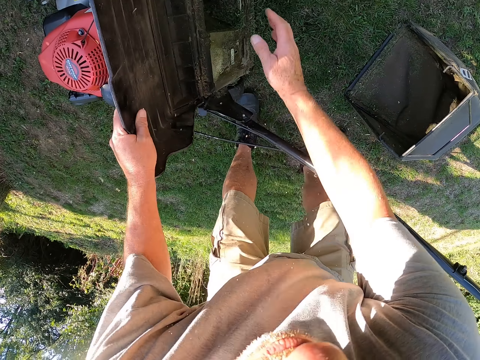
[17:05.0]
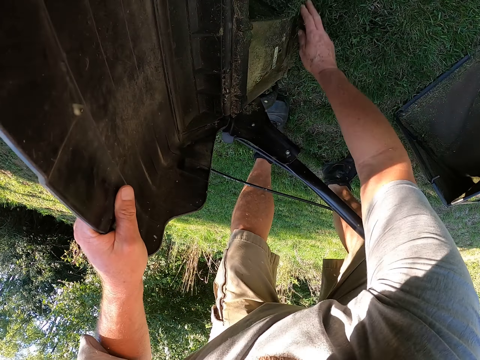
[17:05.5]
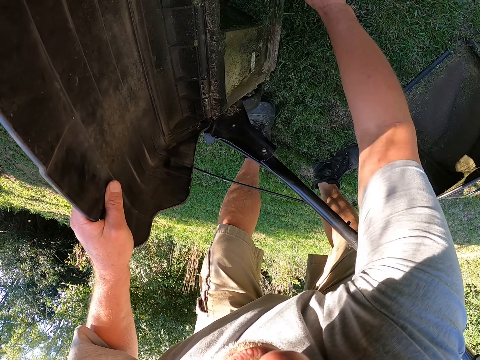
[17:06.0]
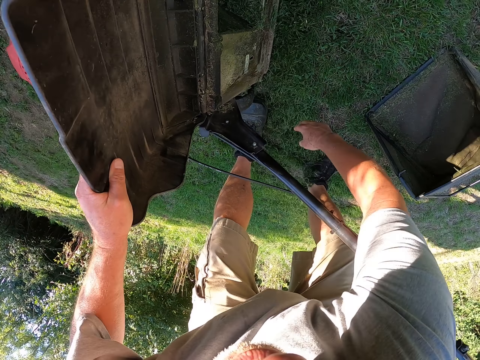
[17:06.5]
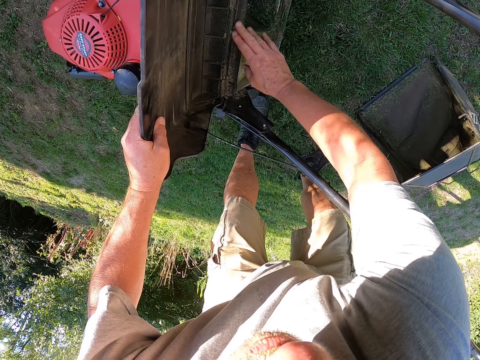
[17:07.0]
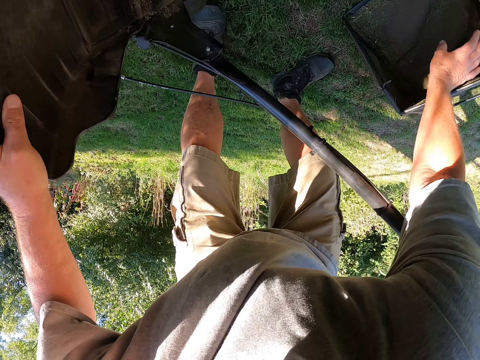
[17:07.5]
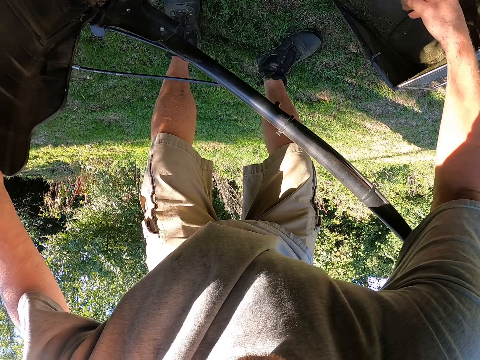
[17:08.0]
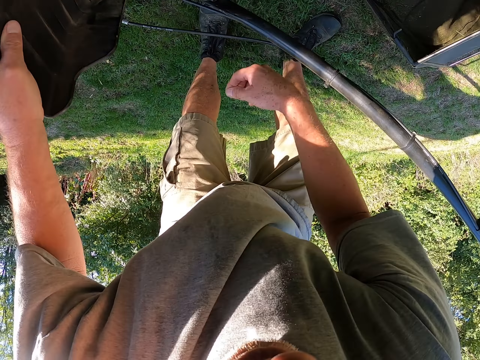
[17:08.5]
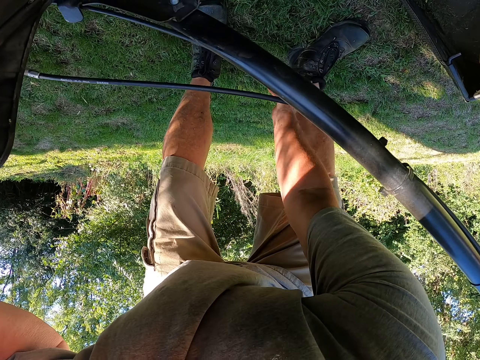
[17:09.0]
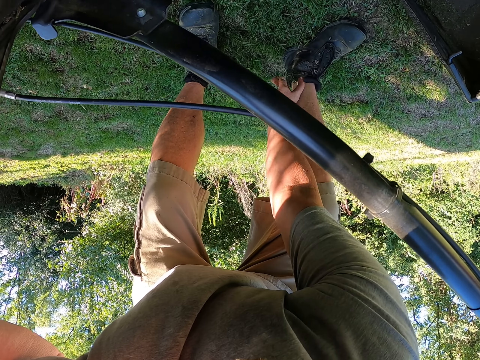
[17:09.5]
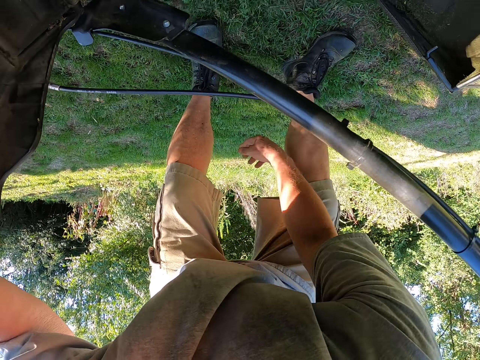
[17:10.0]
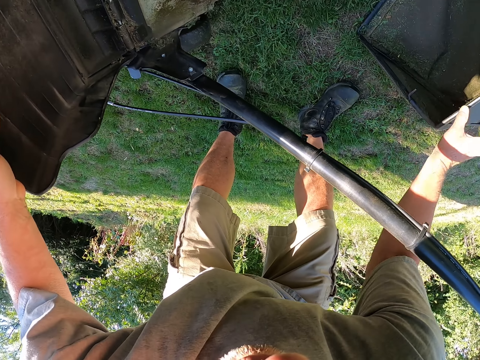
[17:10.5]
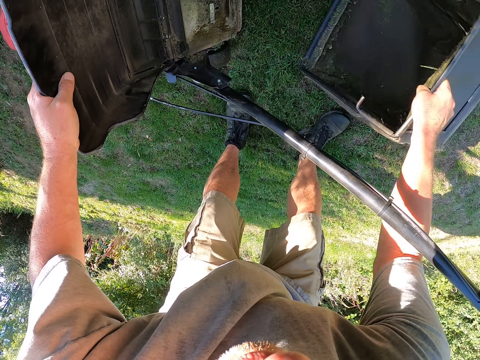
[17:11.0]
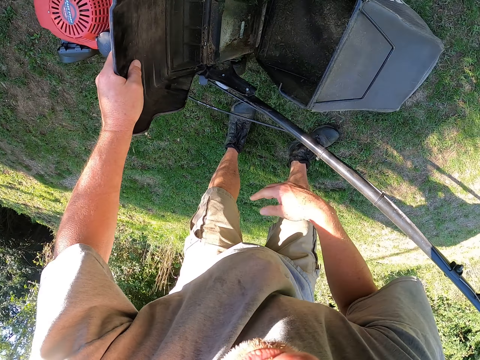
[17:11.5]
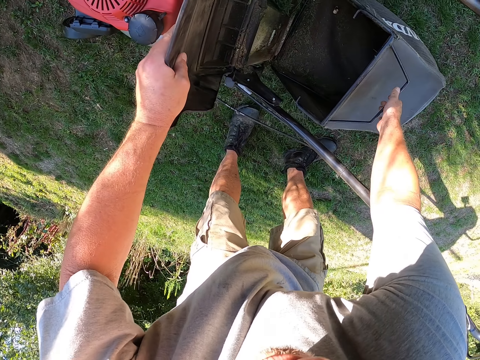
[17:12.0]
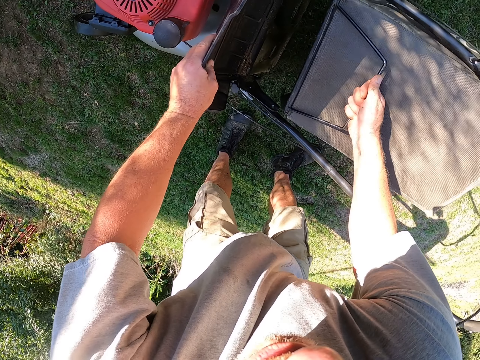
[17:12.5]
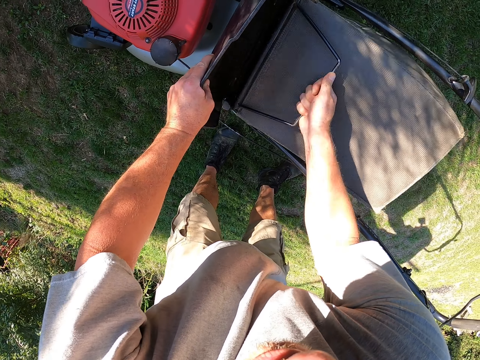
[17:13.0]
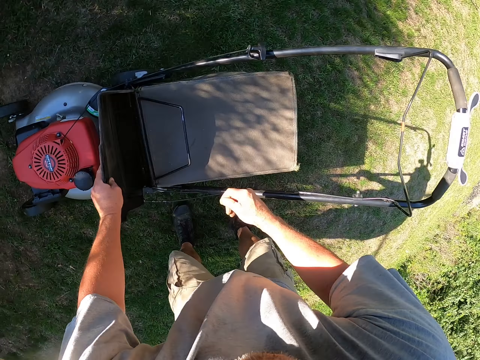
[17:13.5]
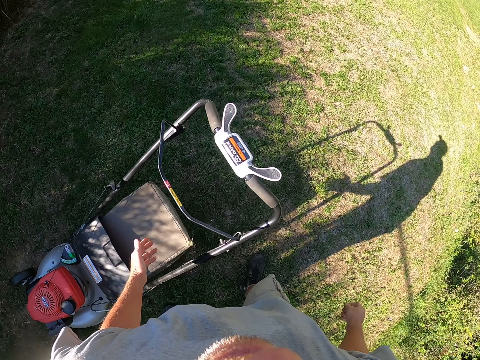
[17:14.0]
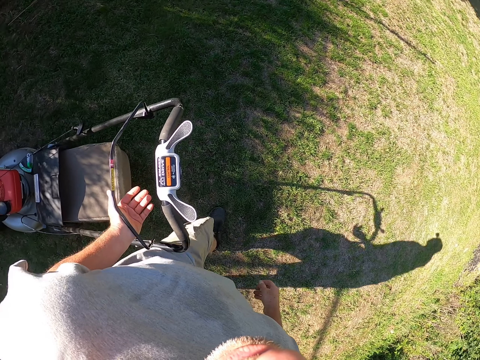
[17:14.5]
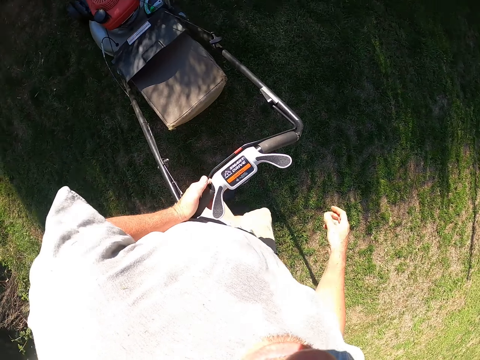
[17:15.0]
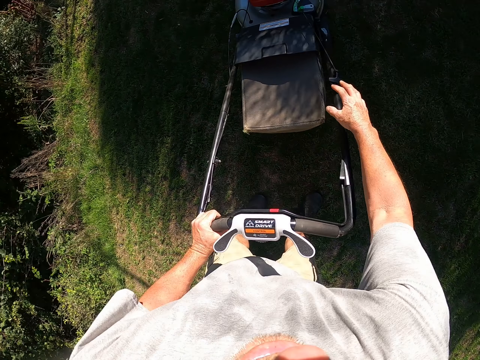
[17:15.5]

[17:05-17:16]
The camera wearer removes grass from the lawnmower. They touch the right leg. They move the grass catcher bag. They put the grass catcher bag on the lawnmower. They adjust the bail switch on the lawnmower.

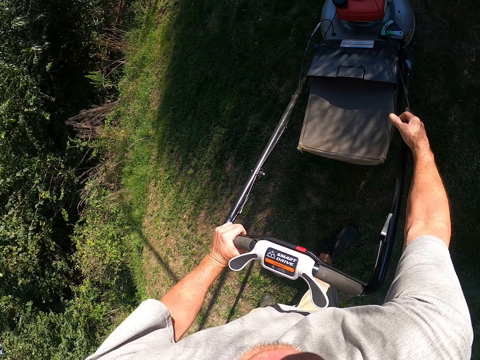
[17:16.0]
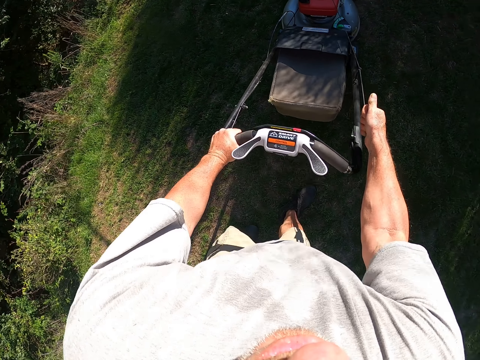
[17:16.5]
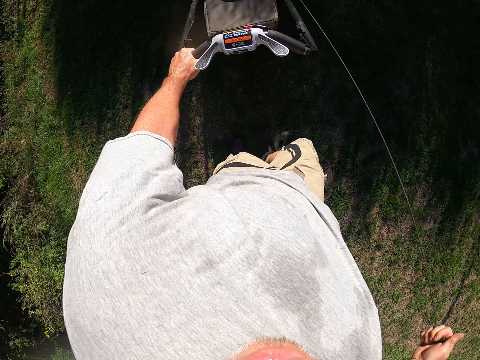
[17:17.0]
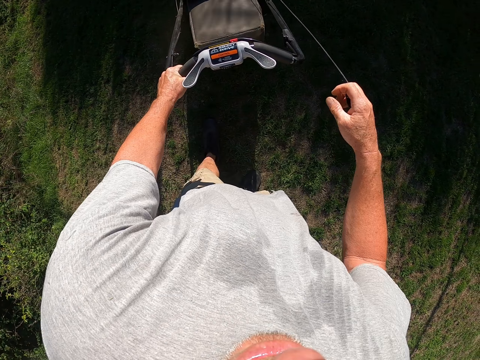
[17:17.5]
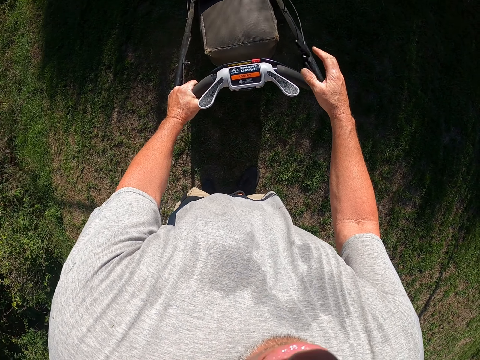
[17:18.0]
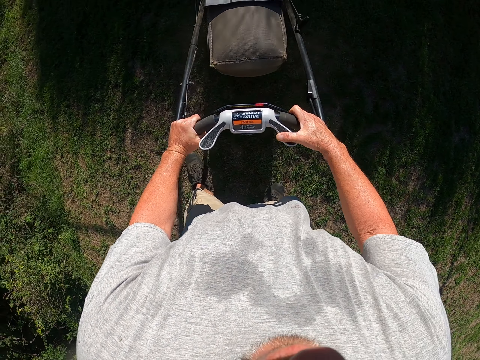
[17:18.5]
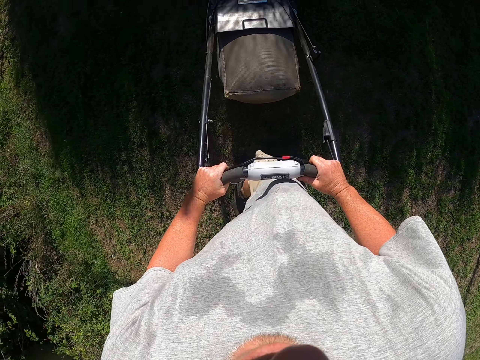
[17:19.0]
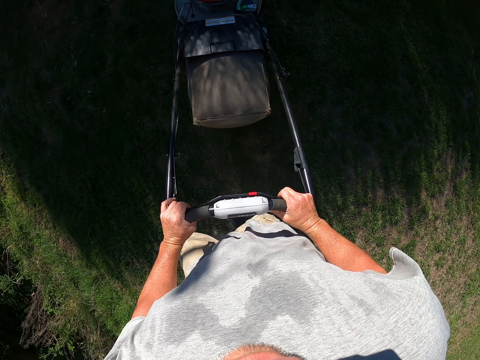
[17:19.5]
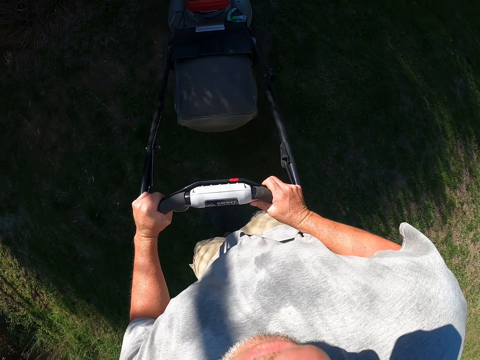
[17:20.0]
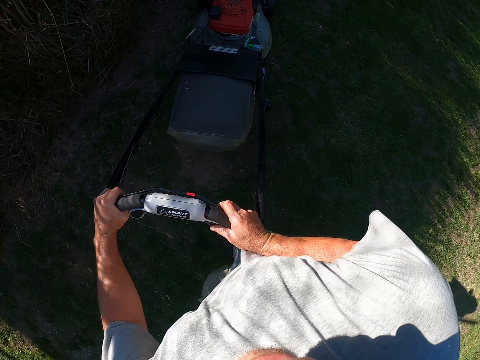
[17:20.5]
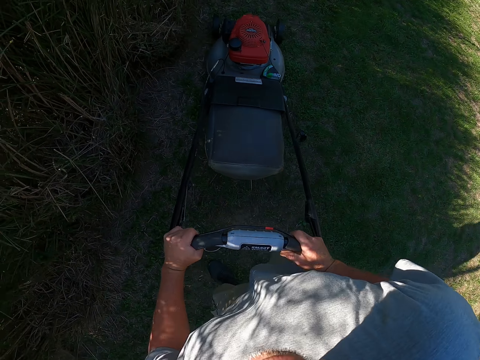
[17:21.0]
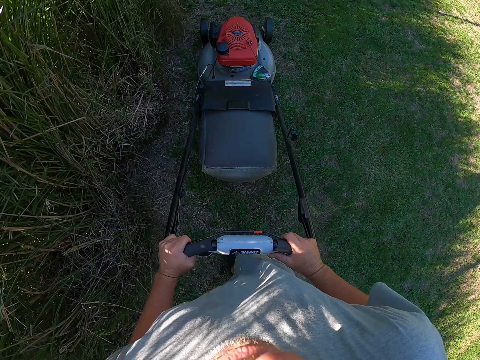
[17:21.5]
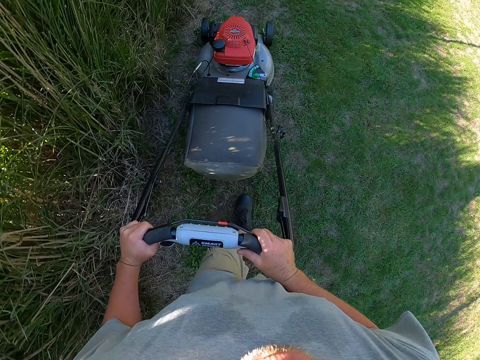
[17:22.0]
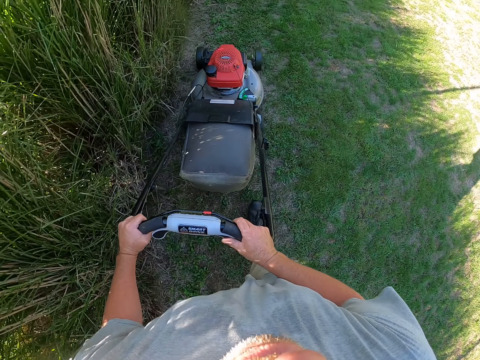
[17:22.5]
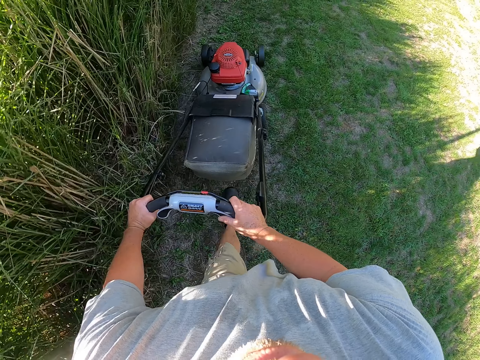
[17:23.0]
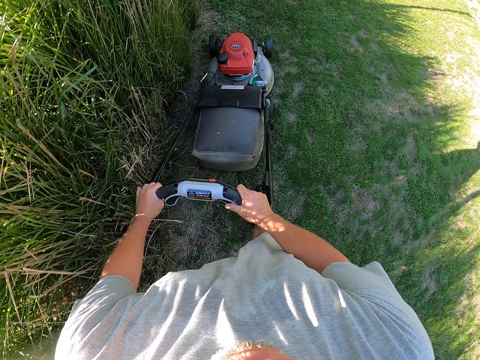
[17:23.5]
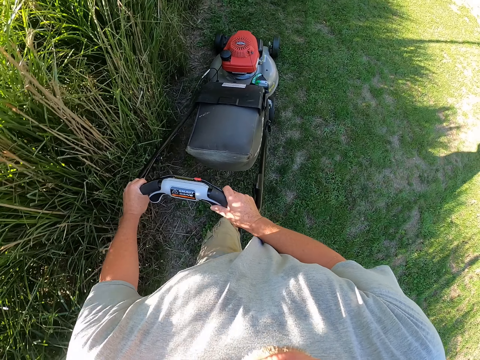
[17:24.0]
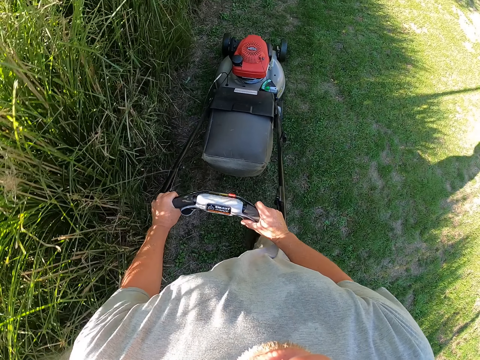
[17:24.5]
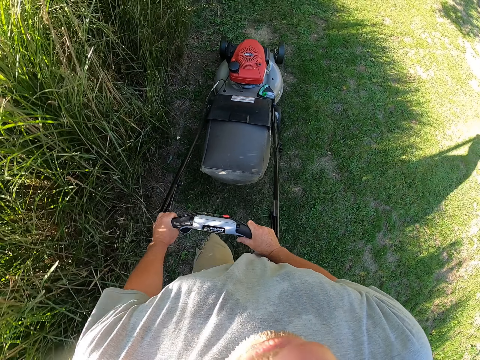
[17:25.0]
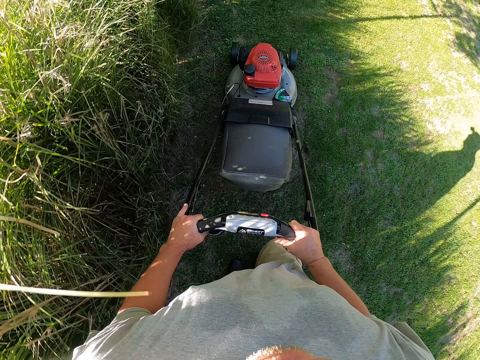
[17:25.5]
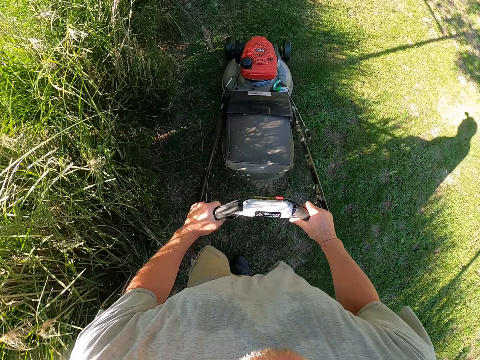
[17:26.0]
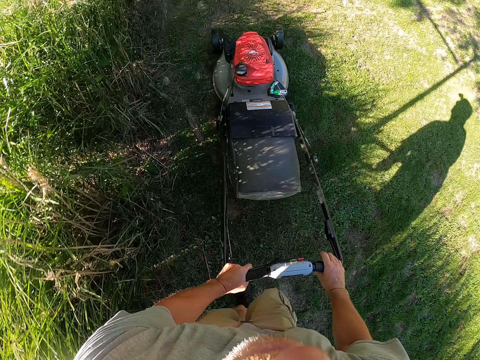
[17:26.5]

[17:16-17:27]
The camera wearer starts the lawnmower machine. They trim grass on the compound. They walk with the lawn mower.

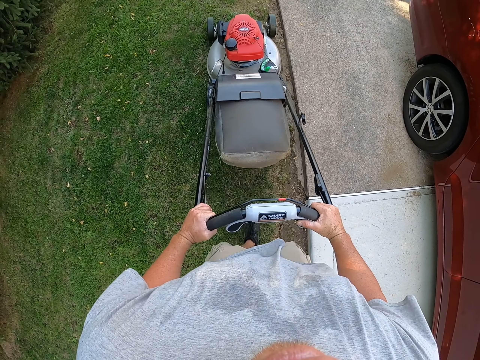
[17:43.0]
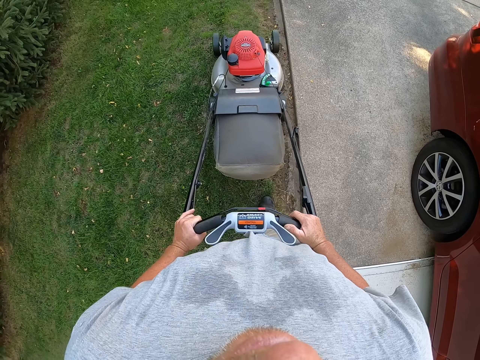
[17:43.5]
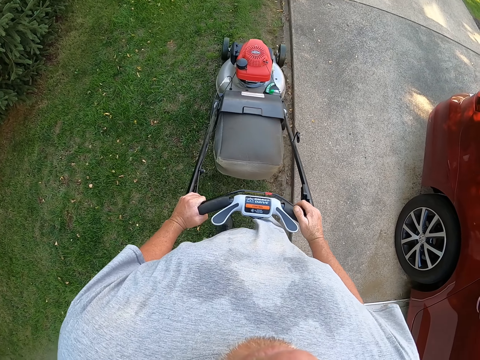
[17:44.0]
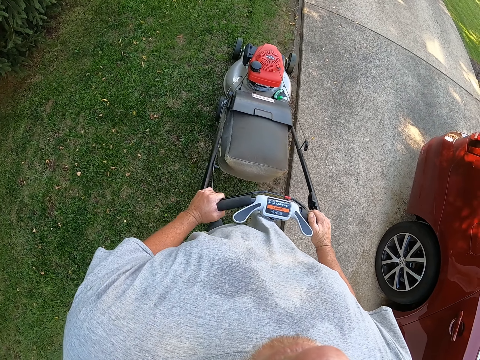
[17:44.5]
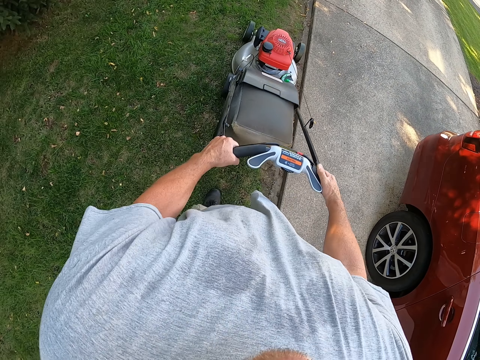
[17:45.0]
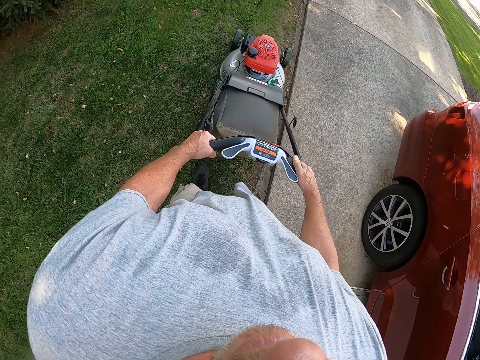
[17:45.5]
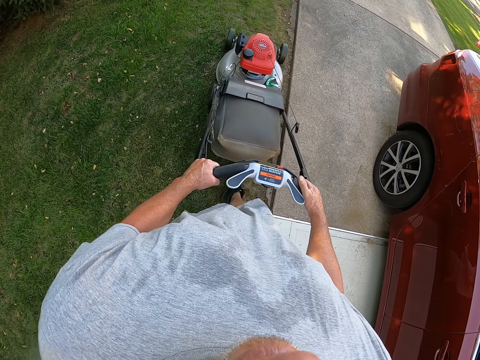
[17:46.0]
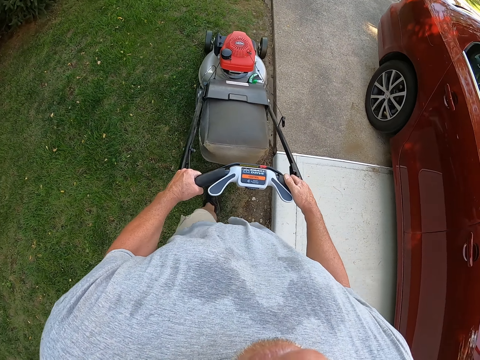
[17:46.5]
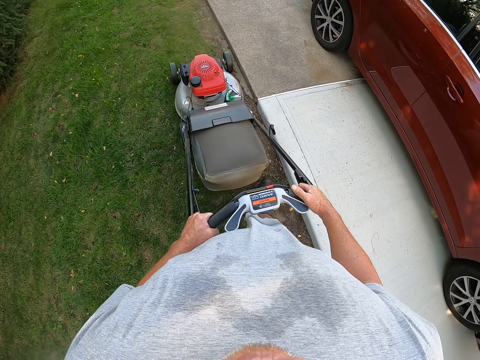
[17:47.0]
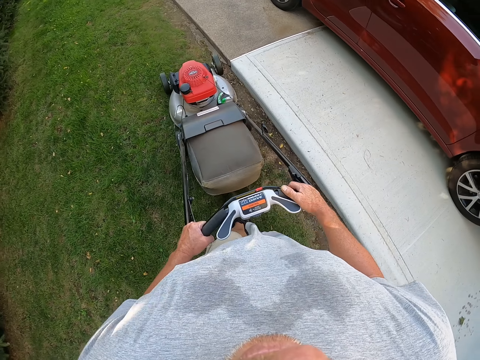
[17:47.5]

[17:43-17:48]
The camera wearer reverses the lawnmower.
